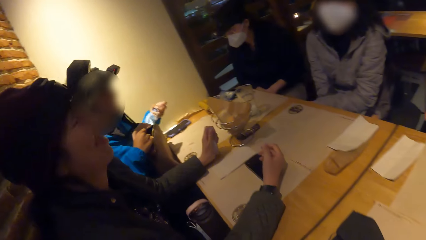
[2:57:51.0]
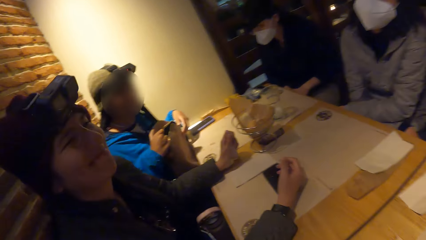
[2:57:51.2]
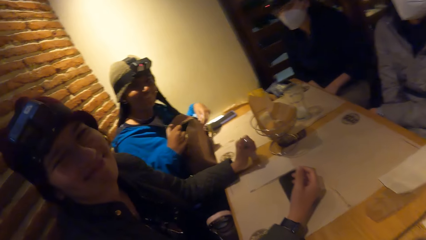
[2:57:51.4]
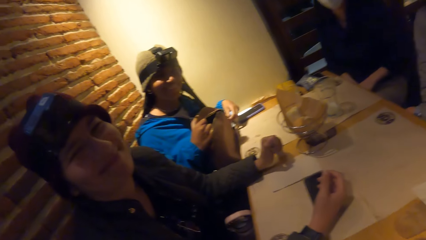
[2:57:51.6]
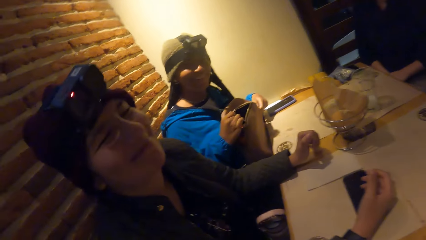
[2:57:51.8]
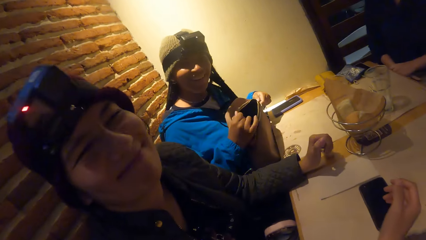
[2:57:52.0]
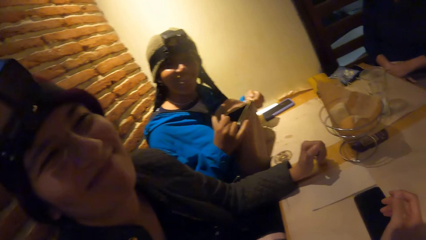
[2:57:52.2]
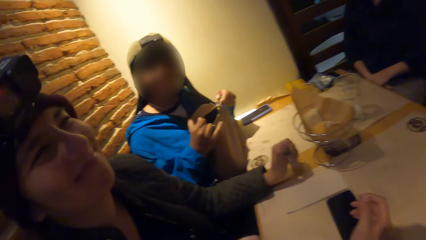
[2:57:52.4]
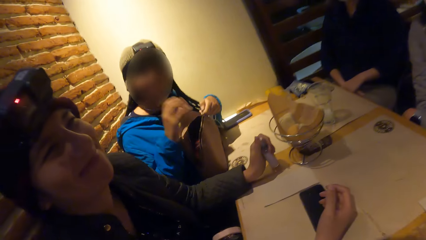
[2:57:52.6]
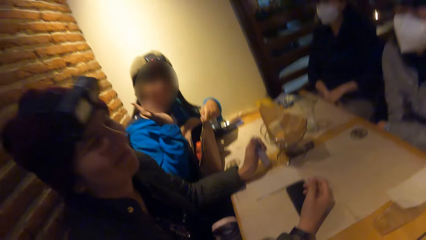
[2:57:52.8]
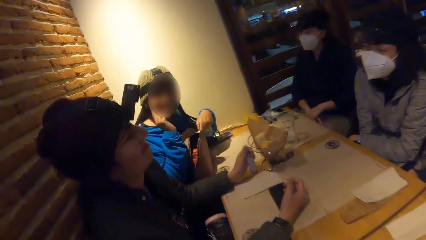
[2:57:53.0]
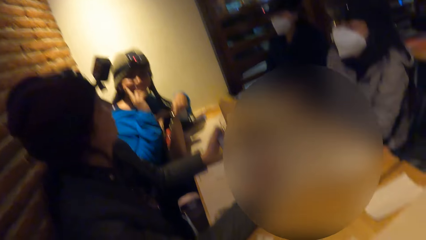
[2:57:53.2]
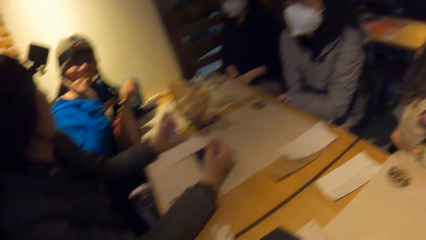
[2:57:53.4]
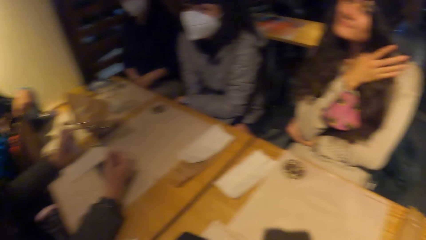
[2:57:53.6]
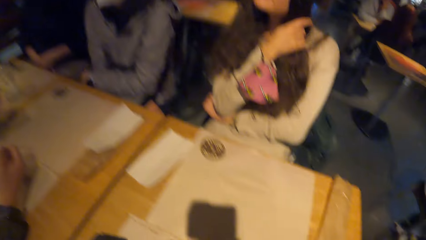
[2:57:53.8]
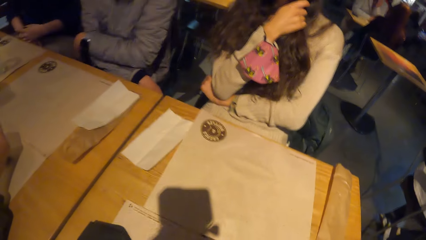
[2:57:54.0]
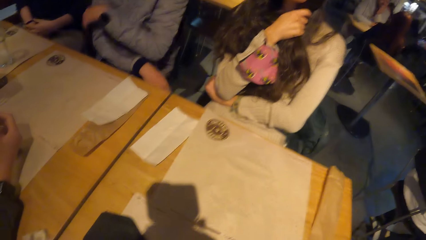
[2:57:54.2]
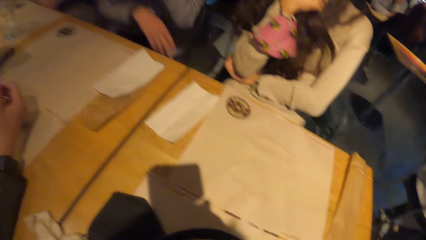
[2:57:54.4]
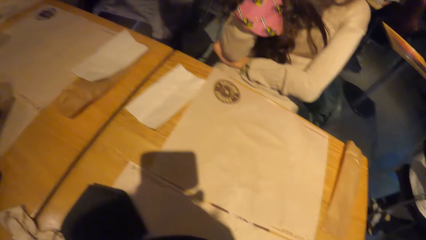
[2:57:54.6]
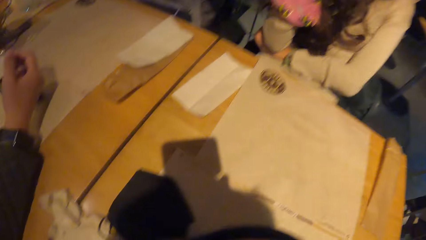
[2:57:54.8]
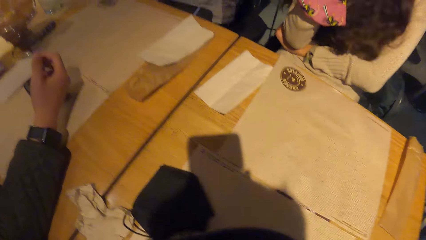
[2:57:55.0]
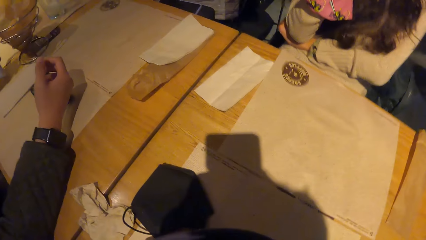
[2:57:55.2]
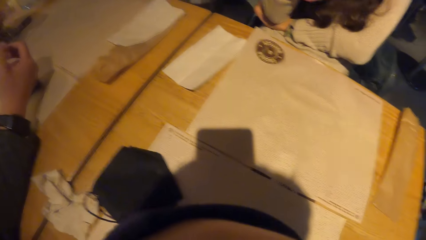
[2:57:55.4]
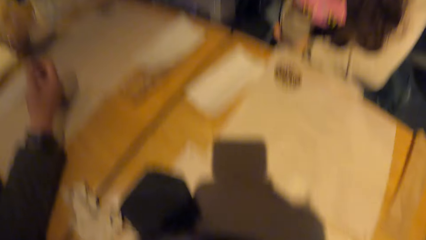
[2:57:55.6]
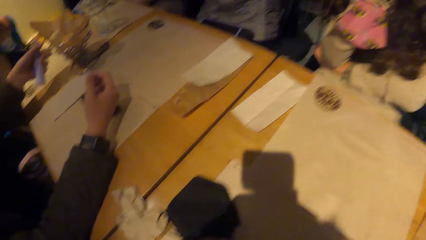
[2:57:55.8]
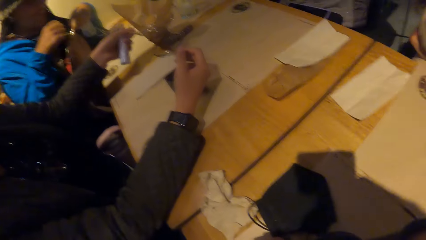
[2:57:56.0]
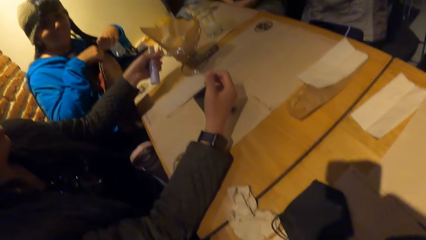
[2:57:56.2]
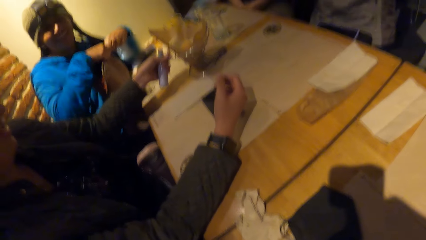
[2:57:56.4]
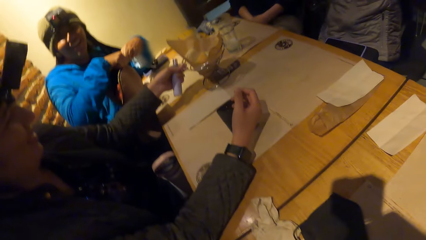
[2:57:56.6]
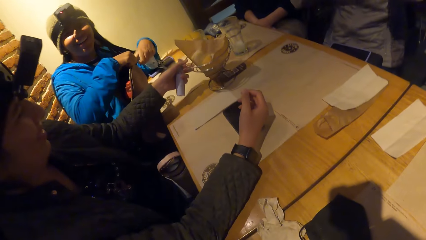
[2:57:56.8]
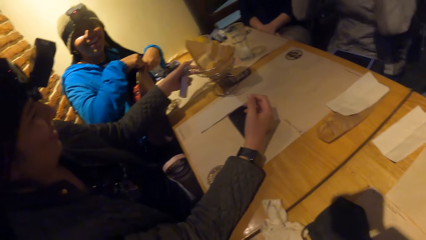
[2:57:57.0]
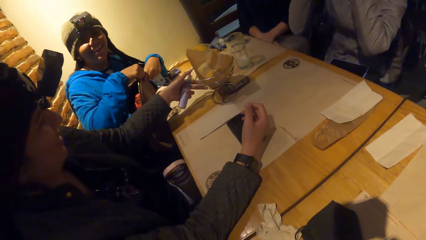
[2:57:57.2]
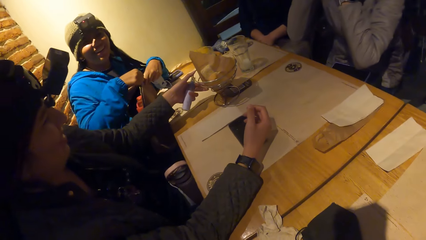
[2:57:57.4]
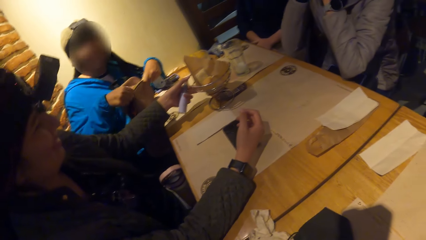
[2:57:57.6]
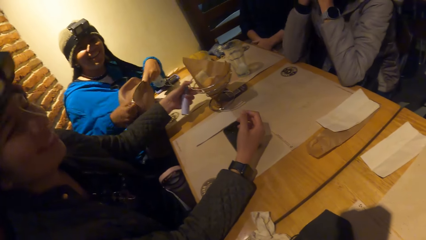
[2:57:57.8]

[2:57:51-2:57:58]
The camera wearer interacts with the lady. They interact with the other lady.

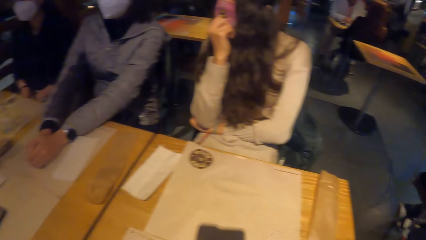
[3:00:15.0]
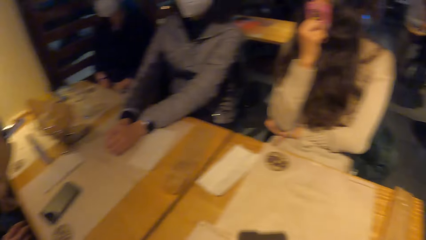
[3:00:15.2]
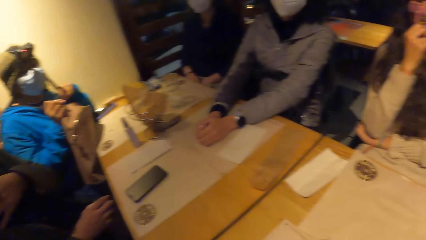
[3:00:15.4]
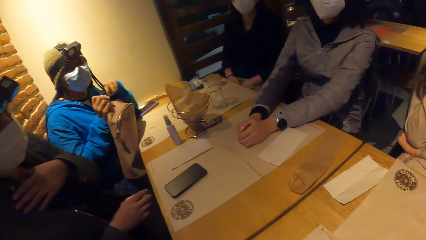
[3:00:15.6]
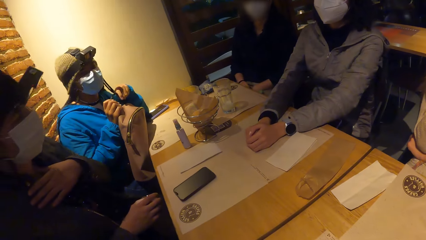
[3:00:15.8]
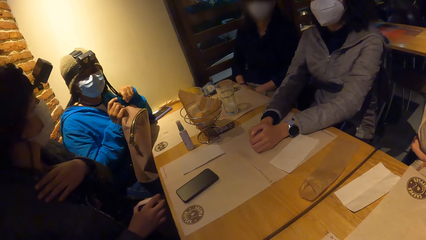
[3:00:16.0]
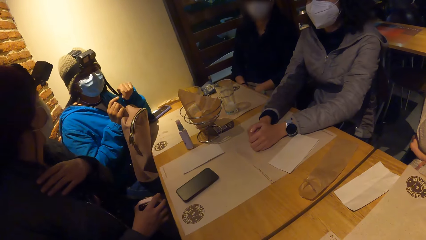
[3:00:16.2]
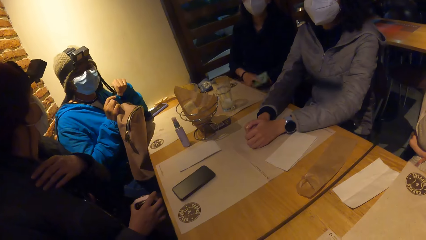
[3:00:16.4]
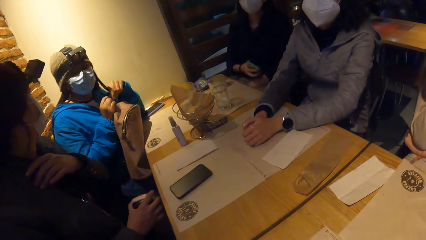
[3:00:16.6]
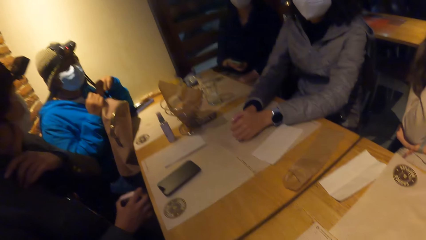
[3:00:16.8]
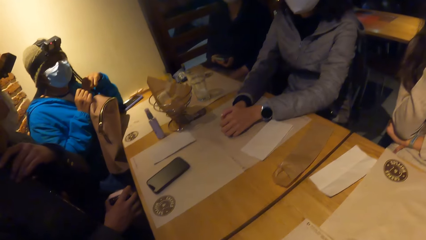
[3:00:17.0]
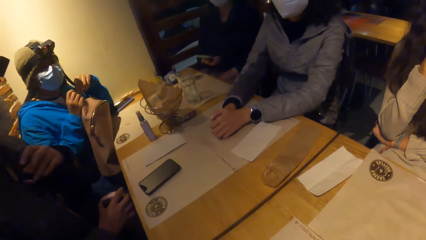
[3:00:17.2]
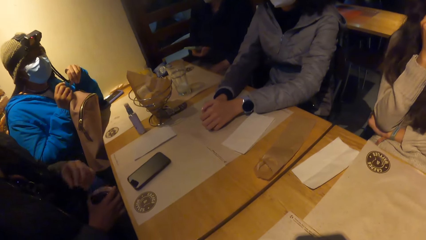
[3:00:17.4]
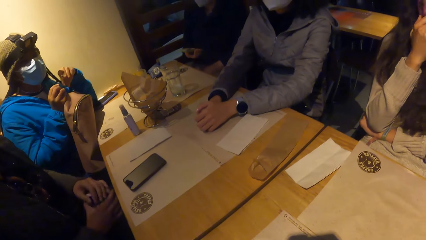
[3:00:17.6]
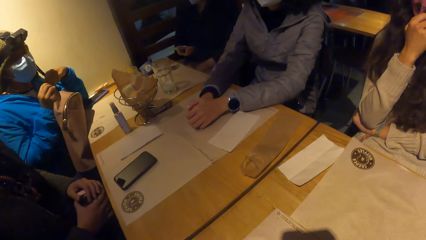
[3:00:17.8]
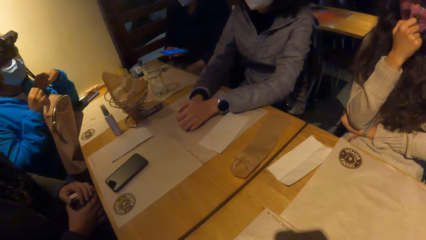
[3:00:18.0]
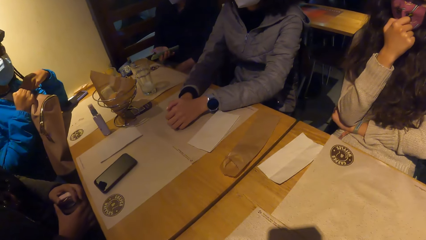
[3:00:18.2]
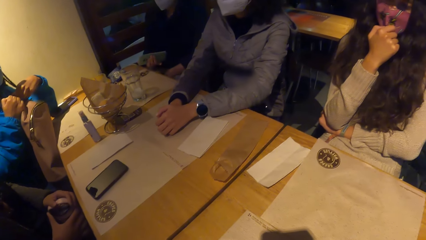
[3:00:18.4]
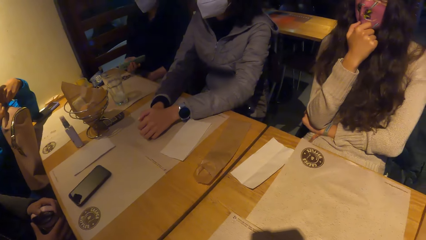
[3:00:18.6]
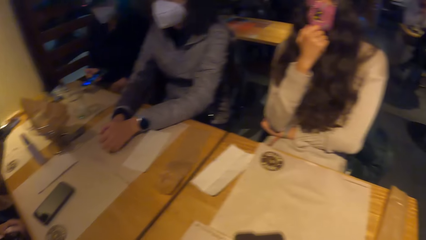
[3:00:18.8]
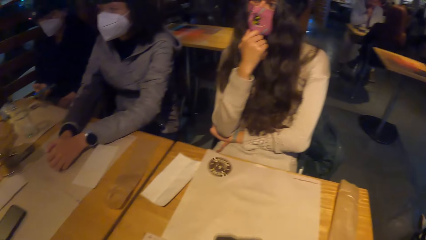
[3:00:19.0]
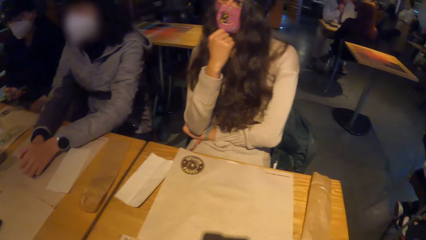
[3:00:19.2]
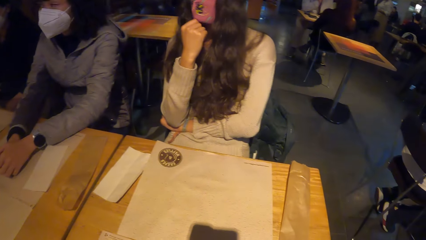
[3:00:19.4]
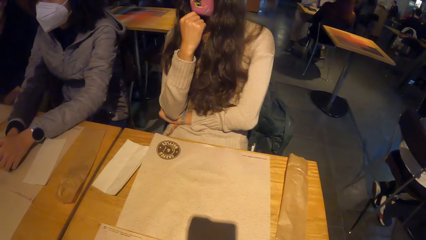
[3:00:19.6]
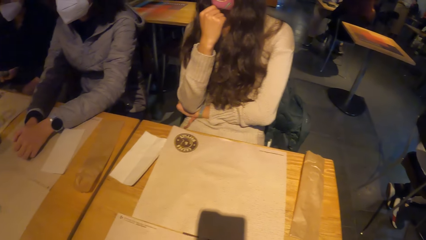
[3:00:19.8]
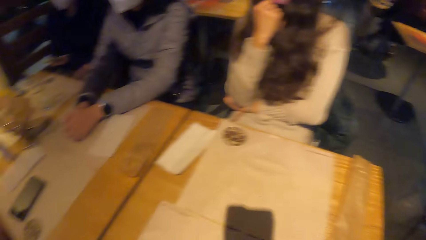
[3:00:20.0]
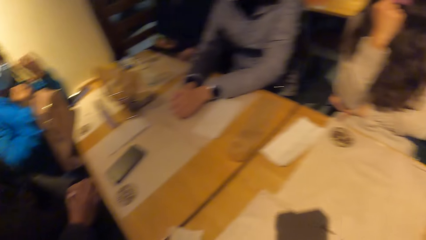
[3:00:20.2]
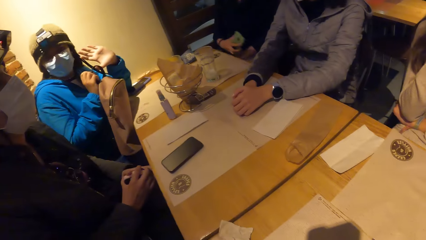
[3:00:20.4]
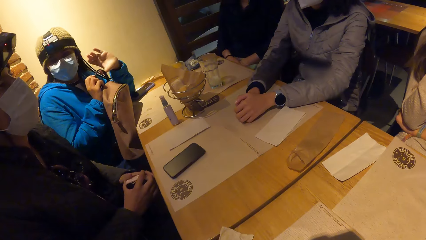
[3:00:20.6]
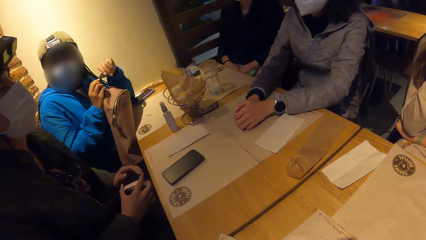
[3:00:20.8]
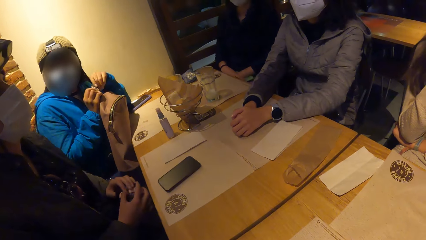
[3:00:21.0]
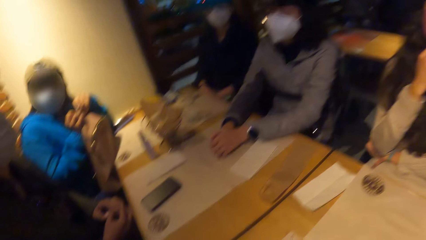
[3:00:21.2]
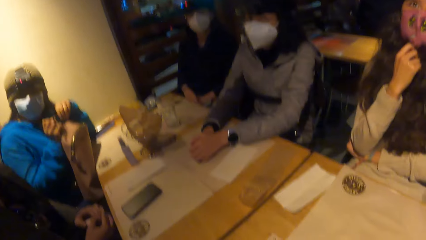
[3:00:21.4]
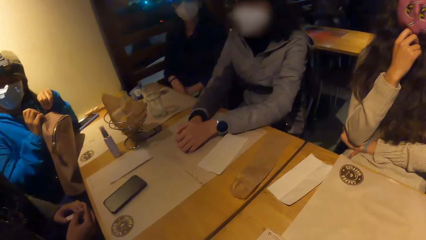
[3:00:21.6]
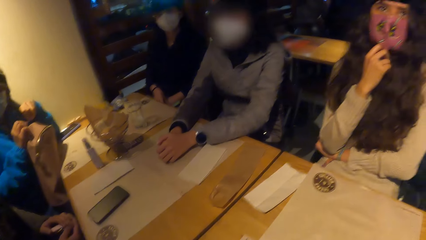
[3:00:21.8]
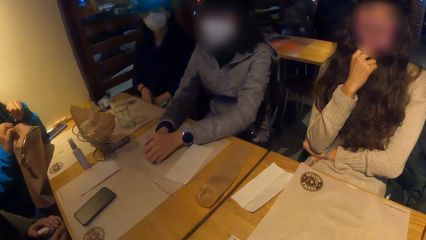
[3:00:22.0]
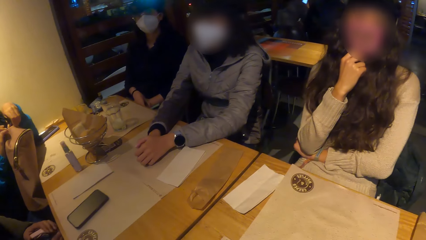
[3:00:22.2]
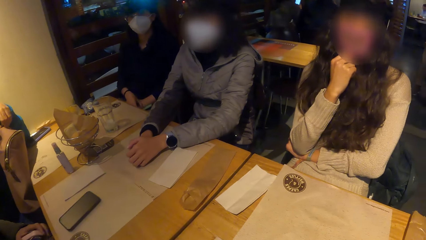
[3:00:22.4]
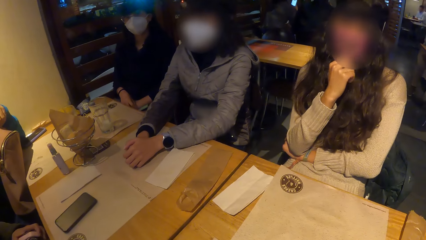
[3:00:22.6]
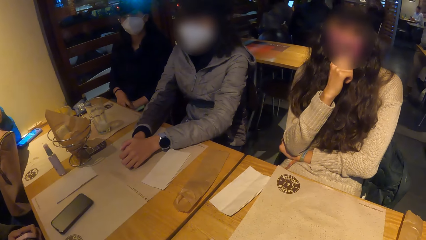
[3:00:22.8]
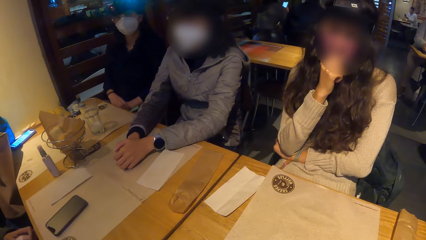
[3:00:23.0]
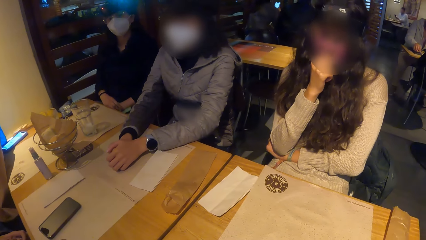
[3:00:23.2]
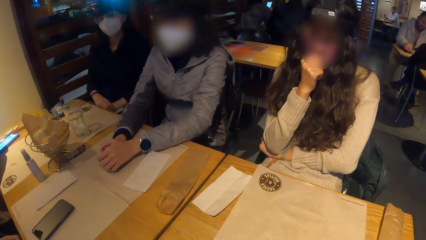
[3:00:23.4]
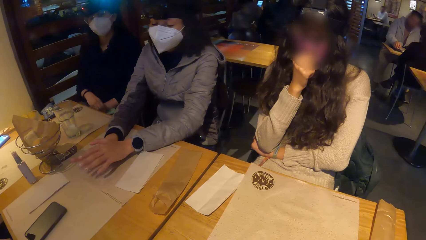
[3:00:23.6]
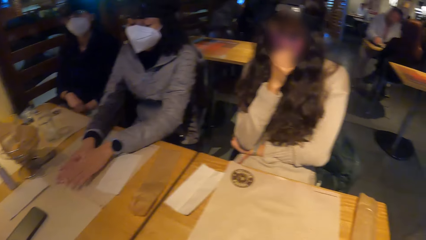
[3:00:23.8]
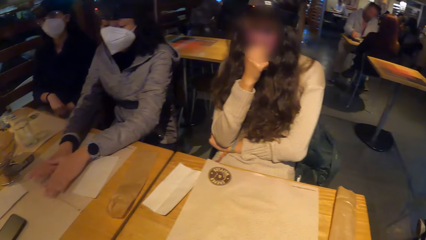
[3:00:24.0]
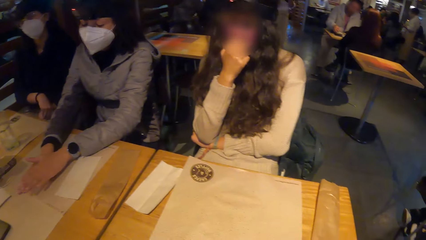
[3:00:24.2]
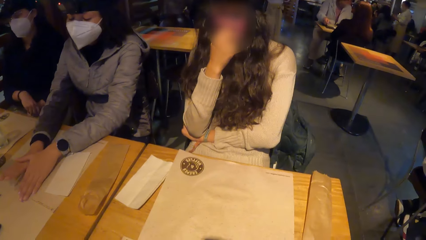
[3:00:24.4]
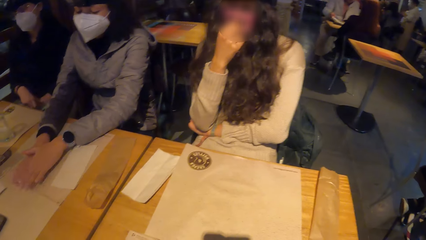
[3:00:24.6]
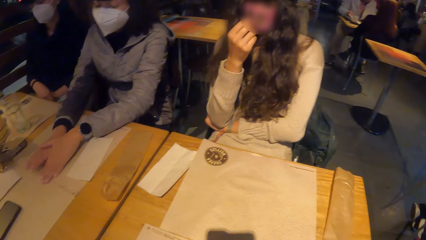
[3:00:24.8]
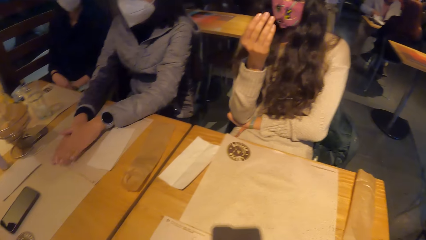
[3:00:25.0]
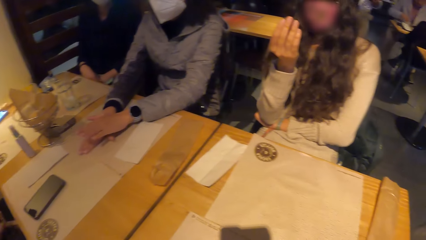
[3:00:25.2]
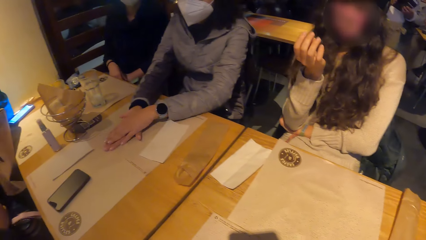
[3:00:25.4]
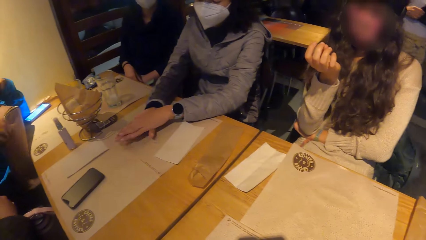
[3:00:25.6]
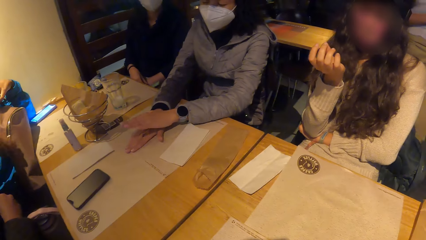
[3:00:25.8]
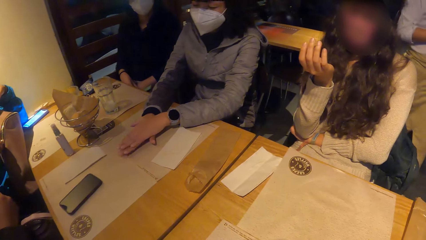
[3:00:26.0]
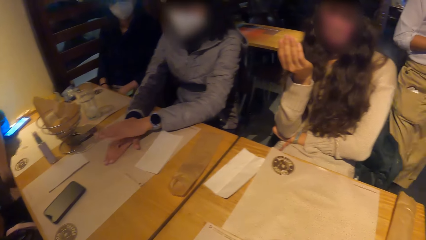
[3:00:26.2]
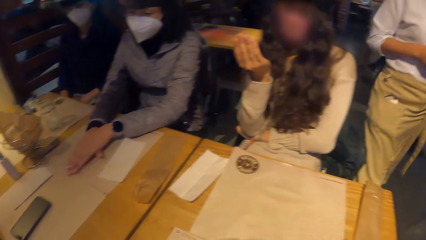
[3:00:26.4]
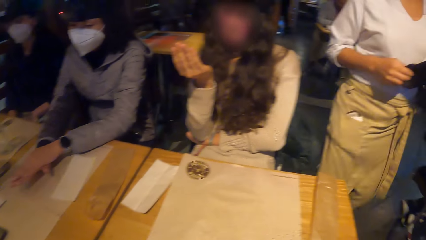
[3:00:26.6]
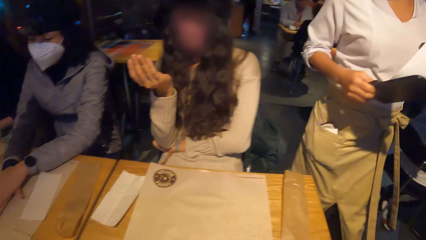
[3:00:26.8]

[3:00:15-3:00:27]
A woman removes her left hand from her shoulder. Another woman converses with the camera wearer. The first woman holds a flask with her hands. A third woman uses a phone. The second woman converses with the camera wearer. A fourth woman taps the table with her hands. The camera wearer converses with the fourth woman. A fifth woman removes her right hand from her chin. A sixth woman converses with the camera wearer. The fourth woman taps on the table.
